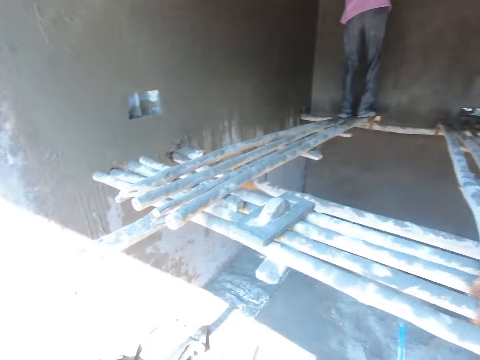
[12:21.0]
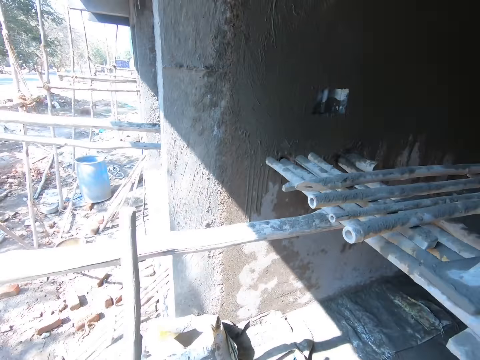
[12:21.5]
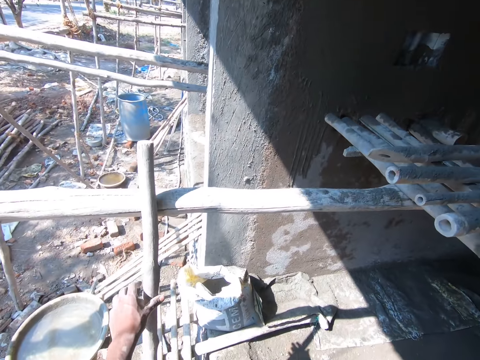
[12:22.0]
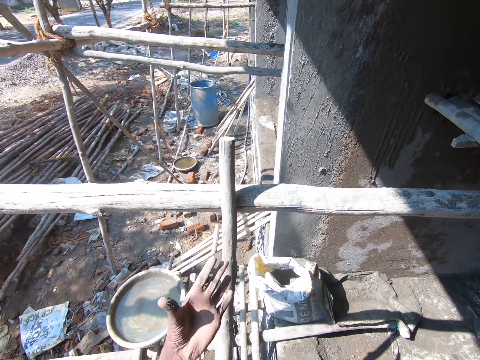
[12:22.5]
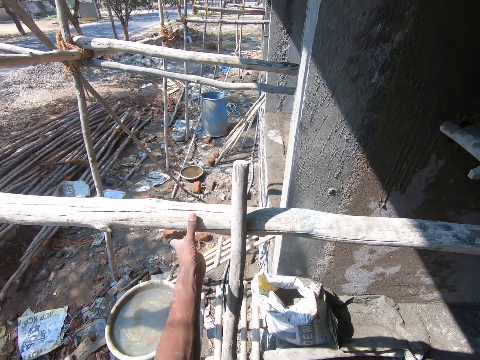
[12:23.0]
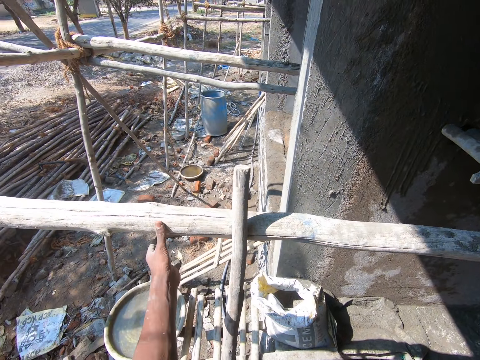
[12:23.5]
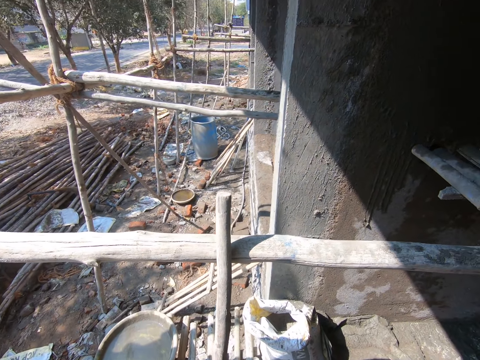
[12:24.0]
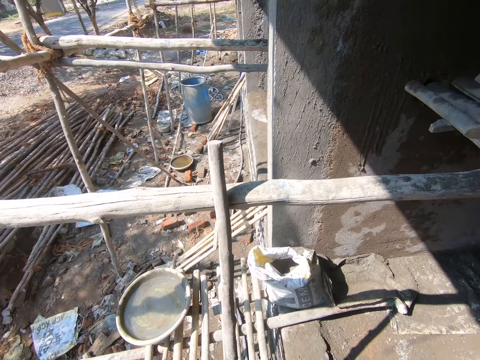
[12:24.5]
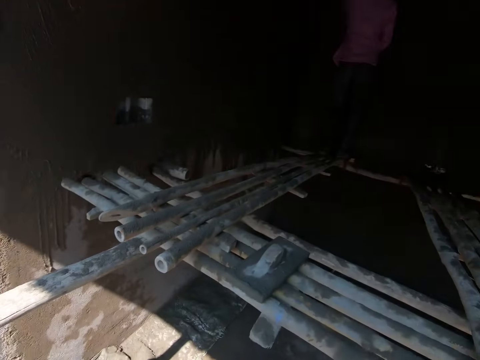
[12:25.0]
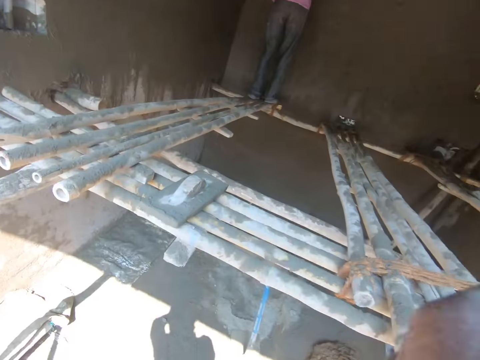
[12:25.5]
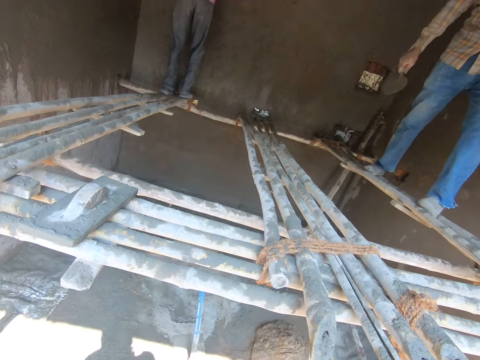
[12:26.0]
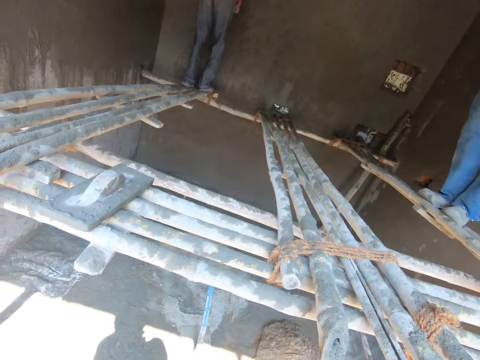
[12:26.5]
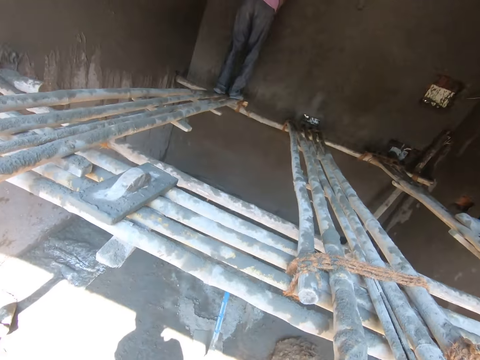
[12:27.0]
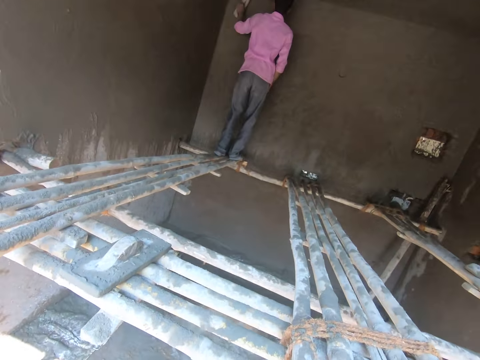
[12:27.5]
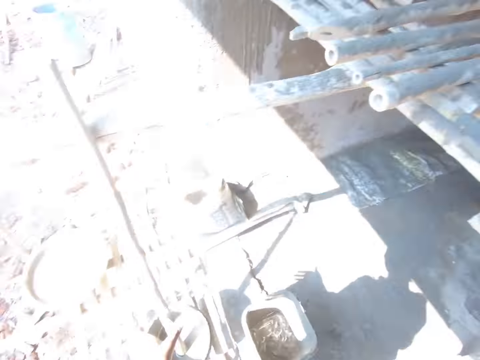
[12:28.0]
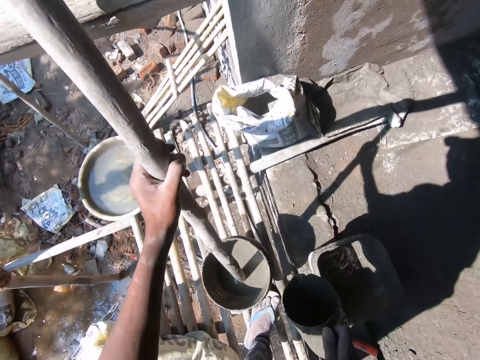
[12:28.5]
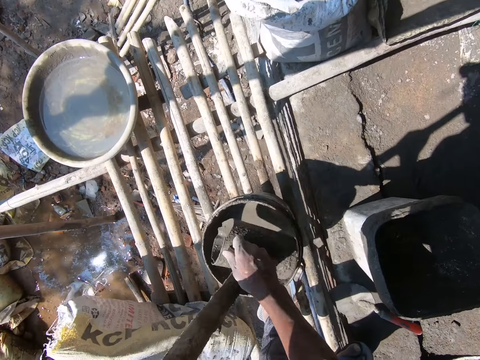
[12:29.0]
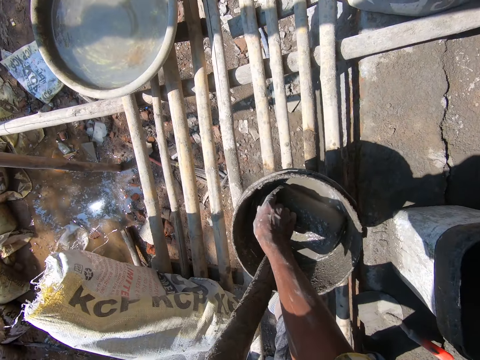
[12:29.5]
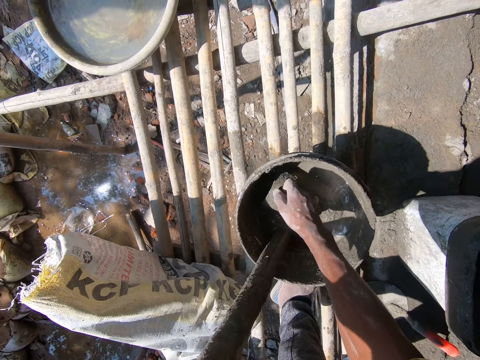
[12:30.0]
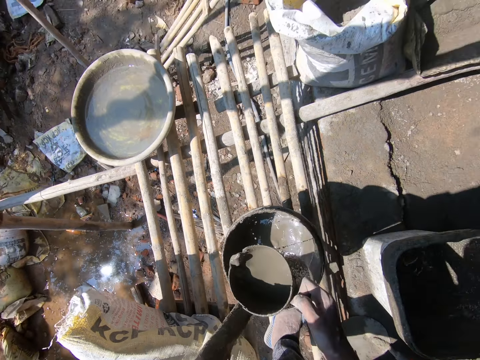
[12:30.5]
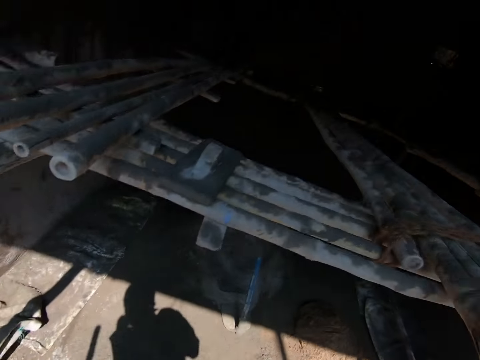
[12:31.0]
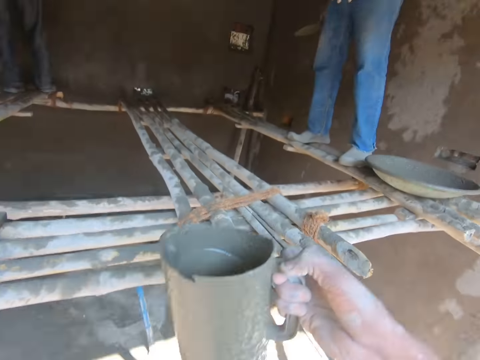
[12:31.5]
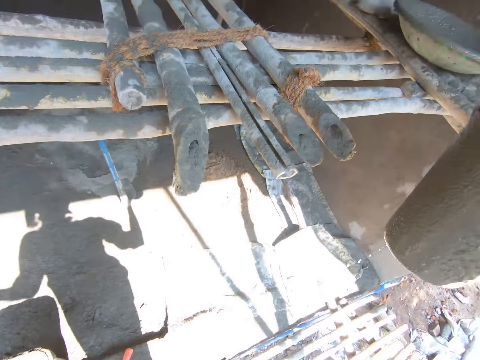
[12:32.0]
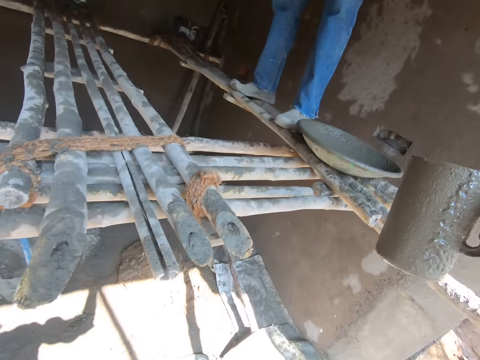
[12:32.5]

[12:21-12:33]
The camera wearer places the stick on the ladder. They look at their hand. They wipe their fingers on the ladder. They lift their hand. They hold the mixing stick with one hand. They fetch the mixed cement from the bucket with a jug.

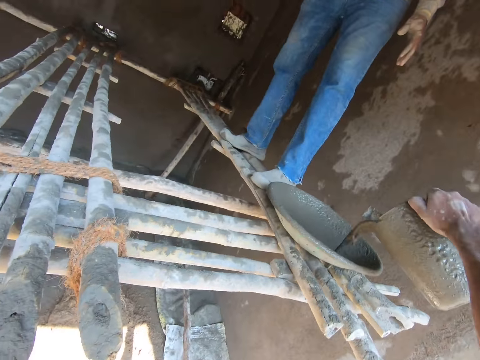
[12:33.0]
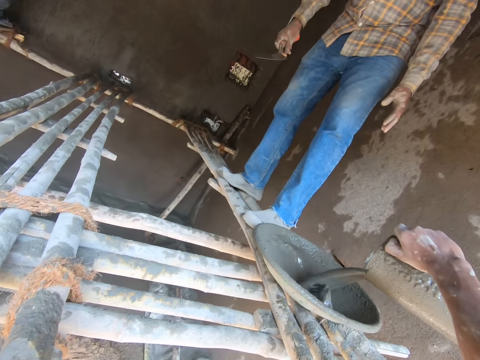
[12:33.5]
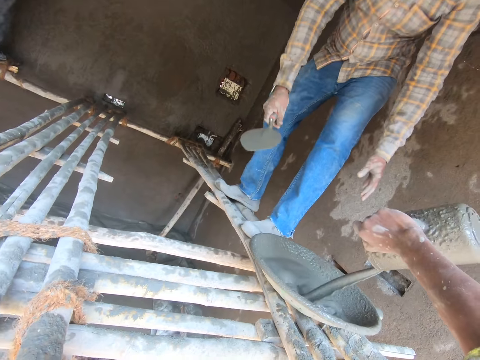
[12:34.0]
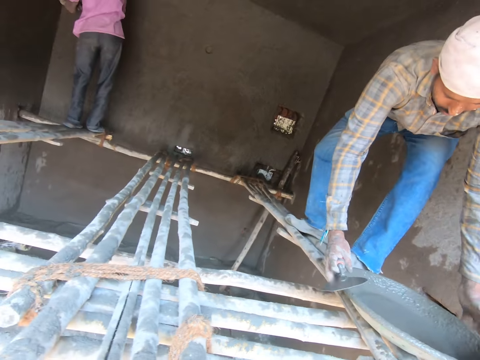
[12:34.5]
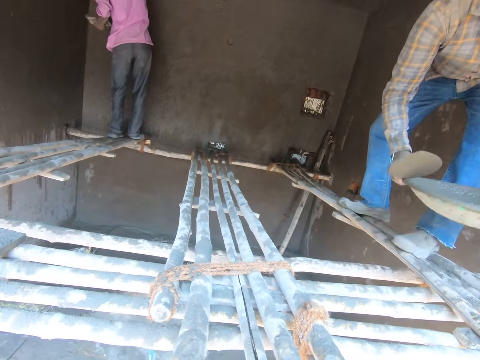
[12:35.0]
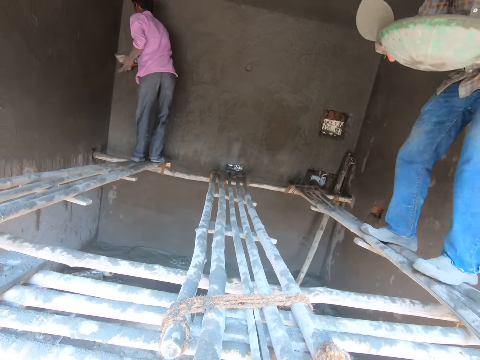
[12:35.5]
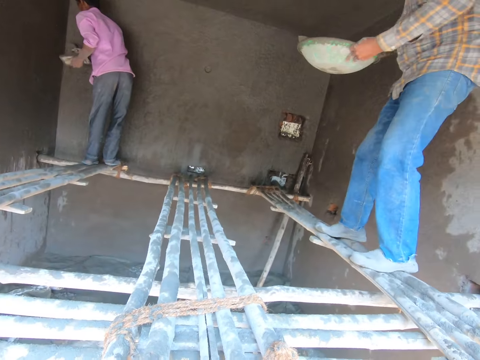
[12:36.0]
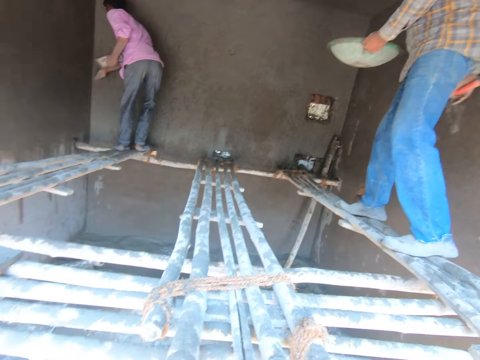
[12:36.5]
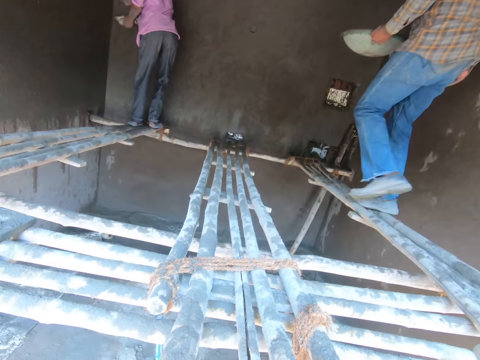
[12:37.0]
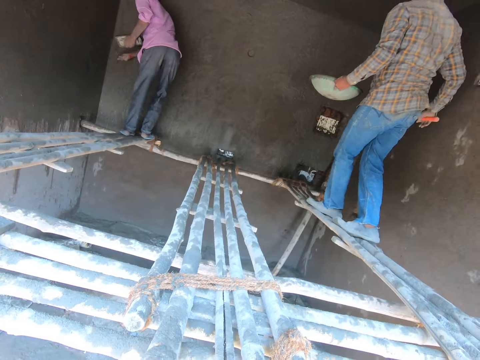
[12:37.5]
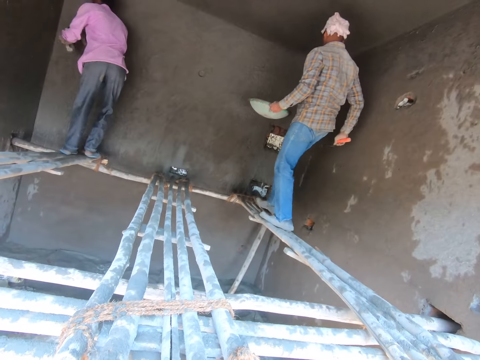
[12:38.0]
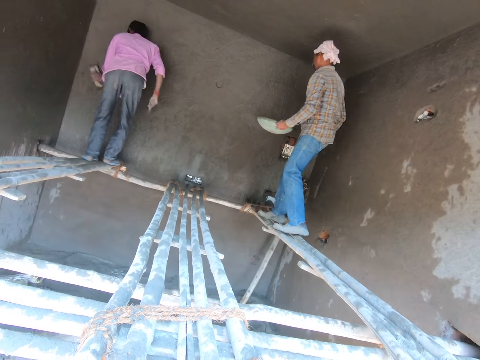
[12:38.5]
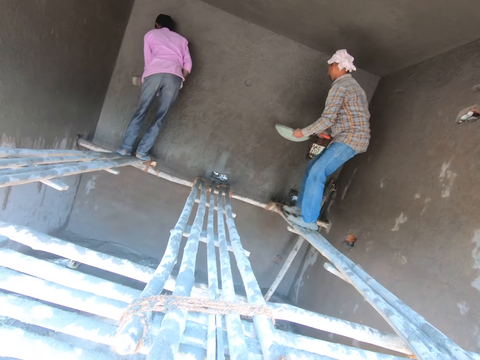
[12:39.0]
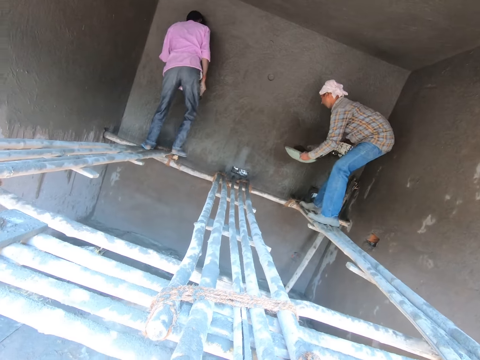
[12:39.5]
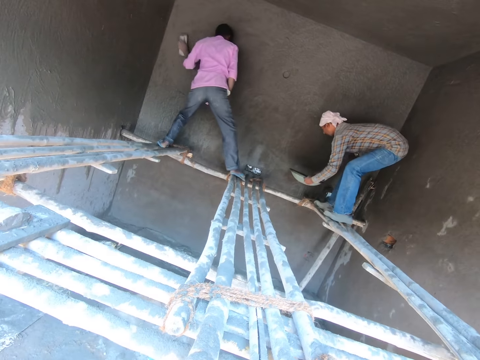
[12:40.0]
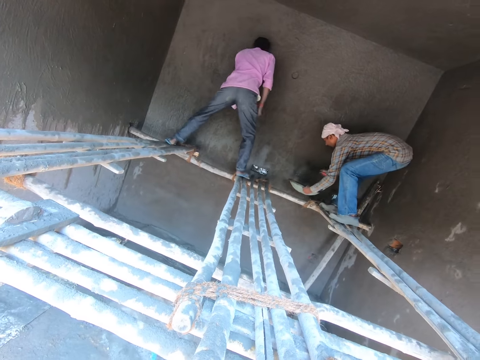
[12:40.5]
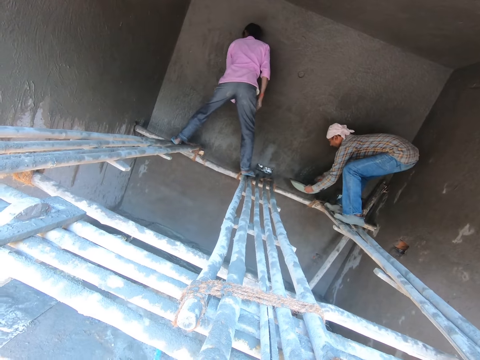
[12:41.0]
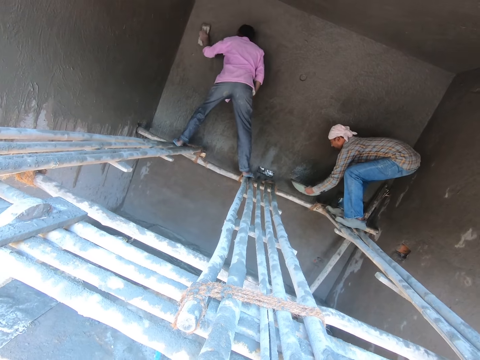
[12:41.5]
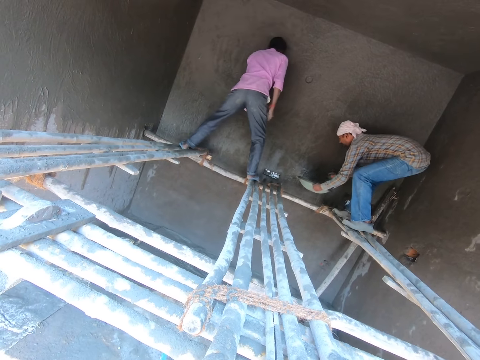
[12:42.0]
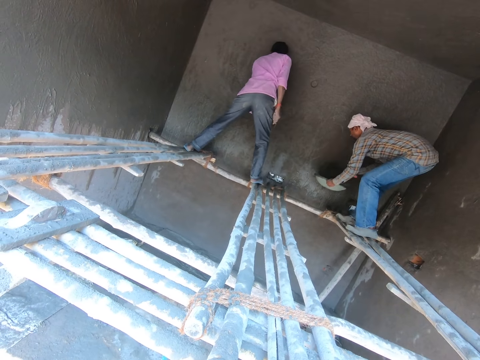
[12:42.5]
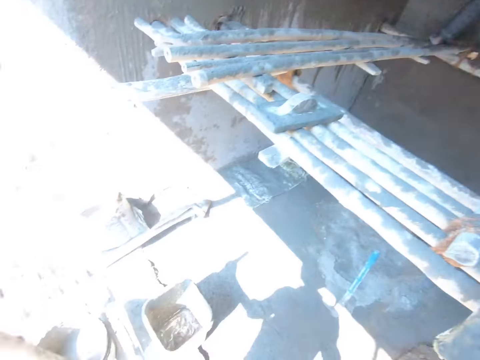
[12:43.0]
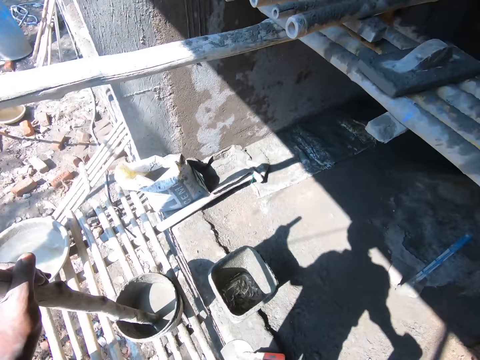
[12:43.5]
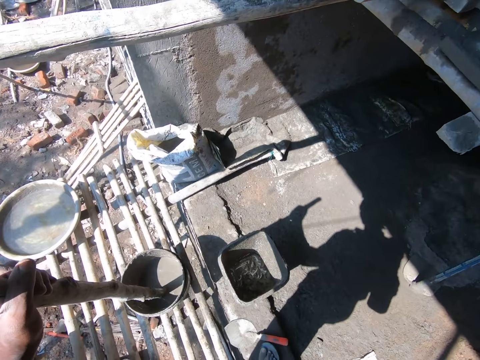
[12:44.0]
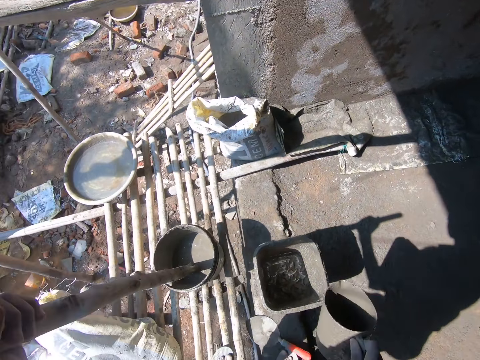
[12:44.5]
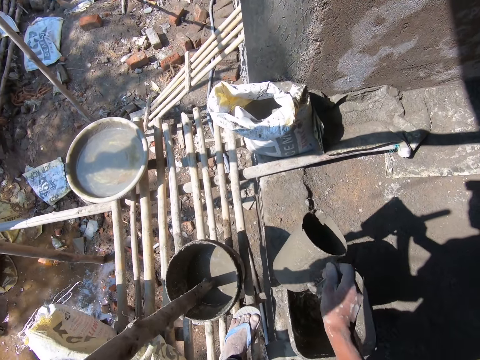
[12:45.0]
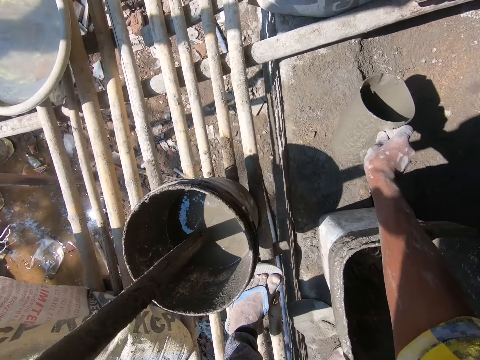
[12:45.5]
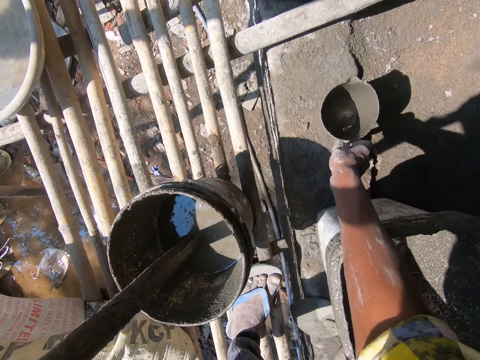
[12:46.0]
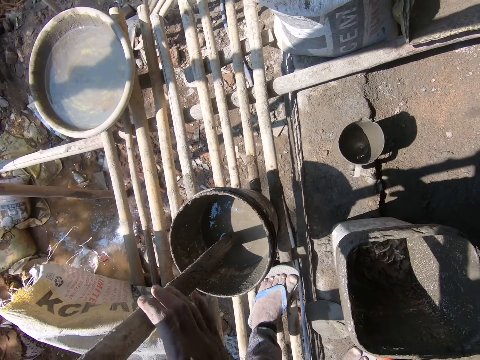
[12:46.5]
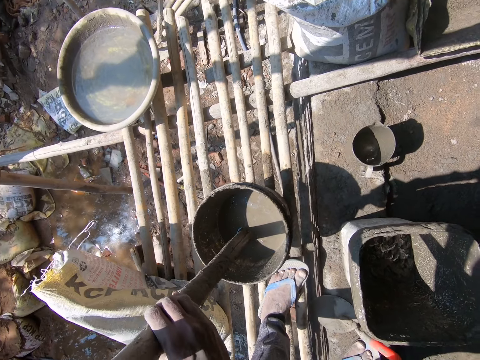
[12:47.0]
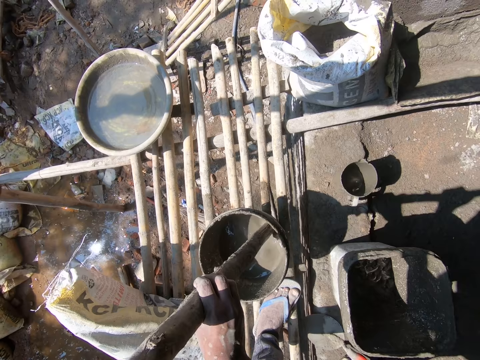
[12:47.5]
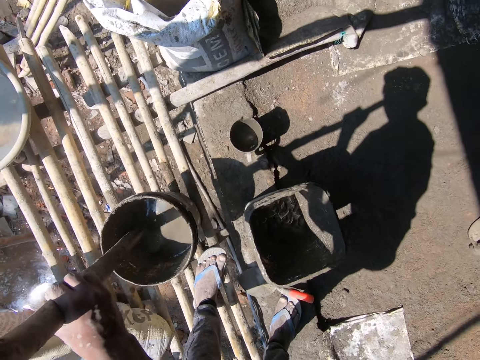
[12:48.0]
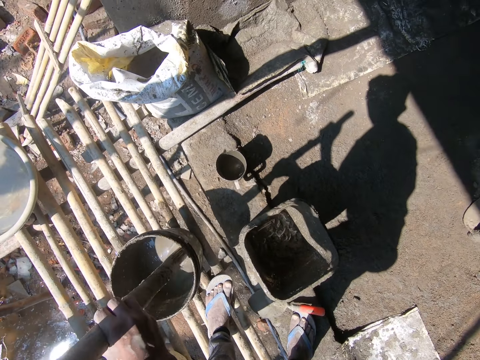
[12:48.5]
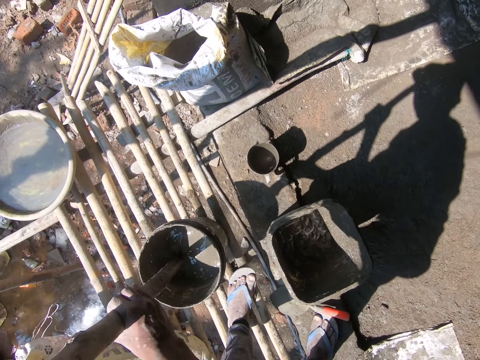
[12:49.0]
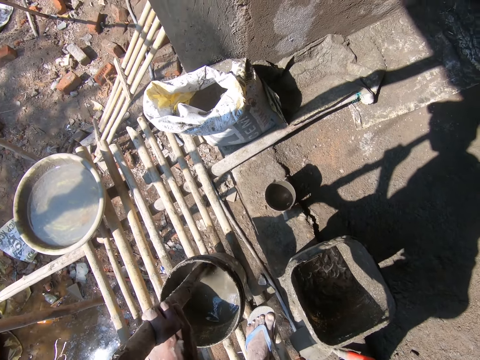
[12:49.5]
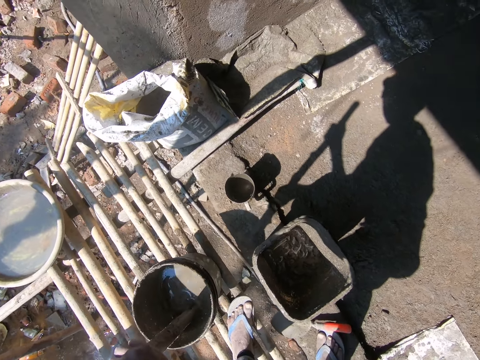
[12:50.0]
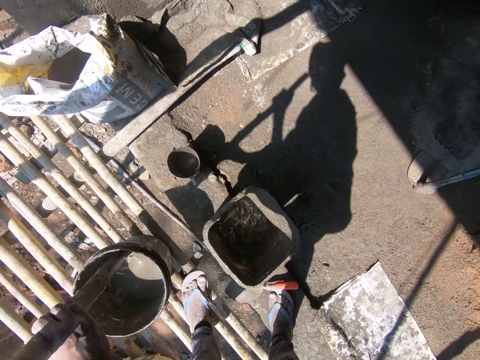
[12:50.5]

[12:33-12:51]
The camera wearer pours the mixed cement in the basin with the jug. A man picks up the basin with his hands. The camera wearer interacts with the man. The man moves to the wall. The camera wearer looks at the wall. The man applies the mixed cement on the wall with the trowel. The camera wearer holds a piece of wood. They place the jug down on the ground. They mix the mixed cement in the bucket with the stick.
